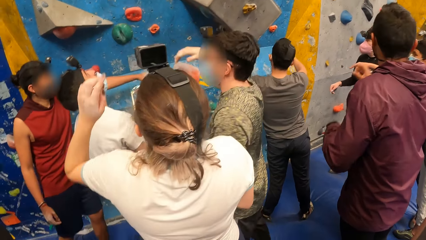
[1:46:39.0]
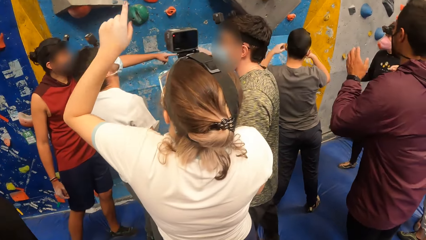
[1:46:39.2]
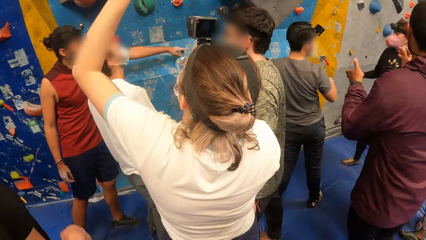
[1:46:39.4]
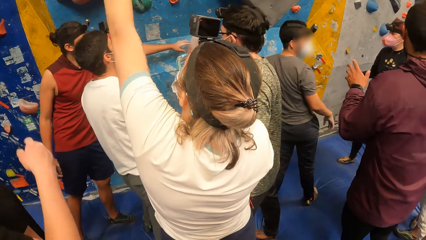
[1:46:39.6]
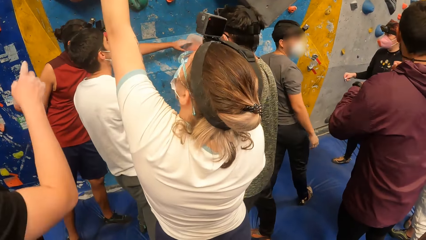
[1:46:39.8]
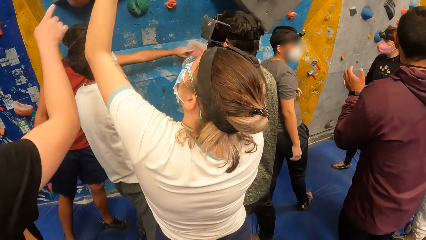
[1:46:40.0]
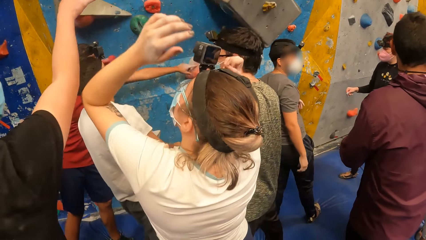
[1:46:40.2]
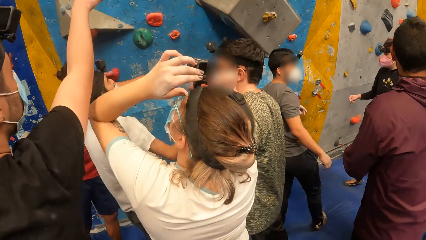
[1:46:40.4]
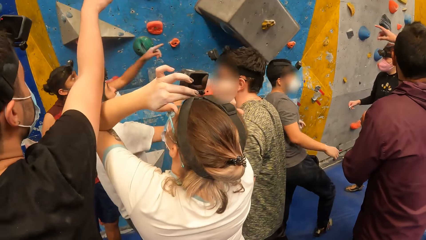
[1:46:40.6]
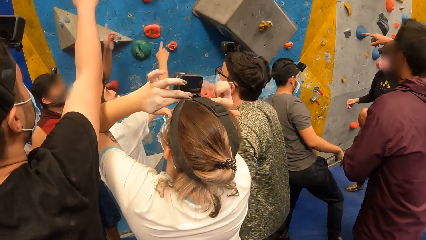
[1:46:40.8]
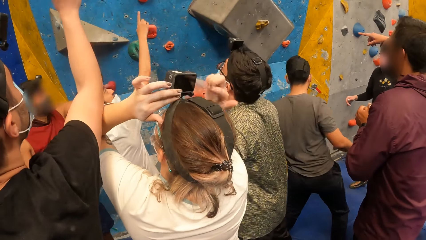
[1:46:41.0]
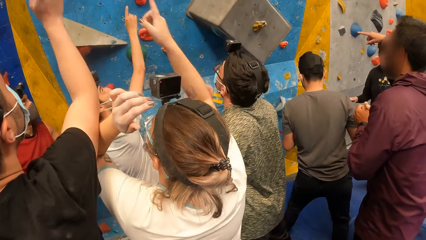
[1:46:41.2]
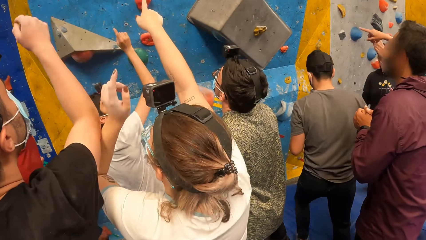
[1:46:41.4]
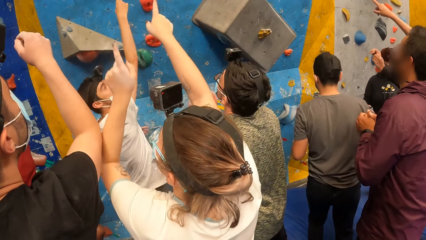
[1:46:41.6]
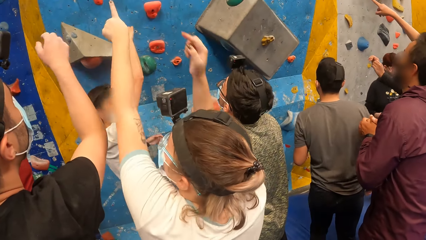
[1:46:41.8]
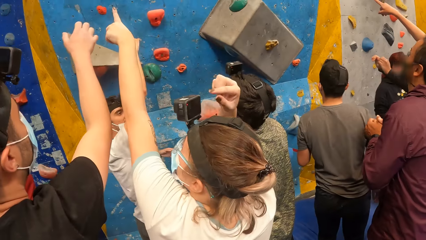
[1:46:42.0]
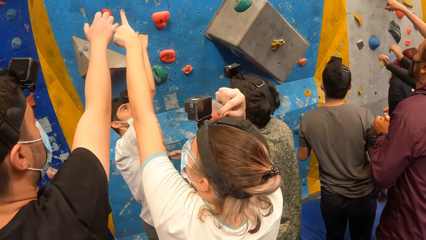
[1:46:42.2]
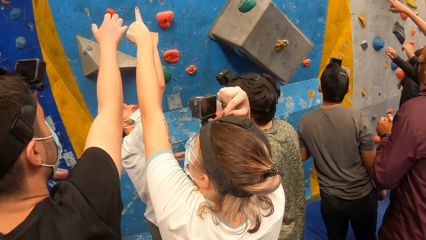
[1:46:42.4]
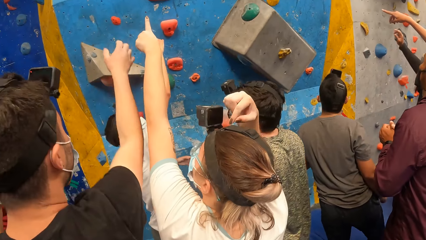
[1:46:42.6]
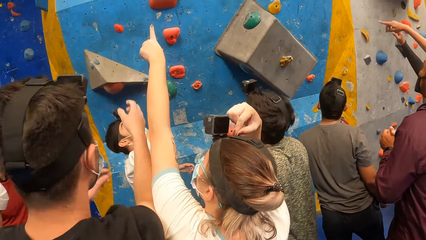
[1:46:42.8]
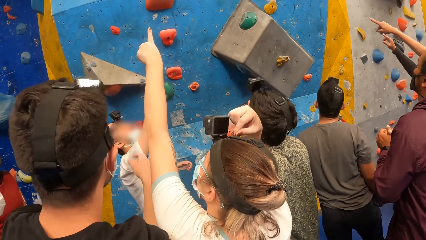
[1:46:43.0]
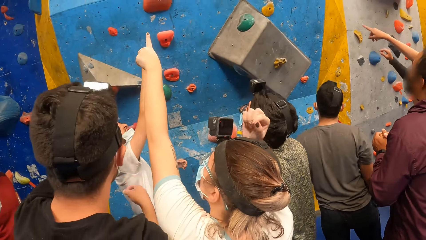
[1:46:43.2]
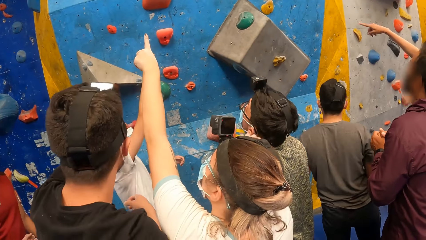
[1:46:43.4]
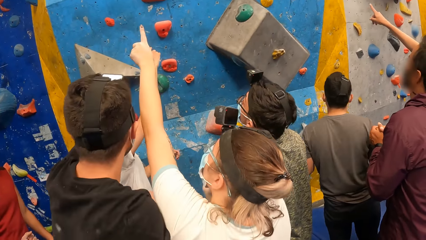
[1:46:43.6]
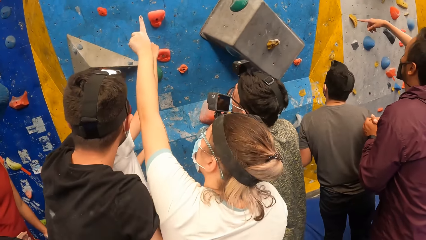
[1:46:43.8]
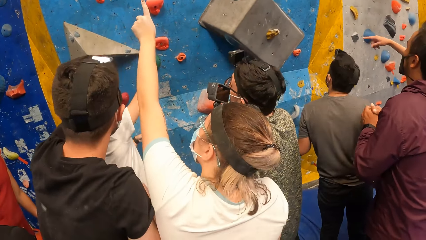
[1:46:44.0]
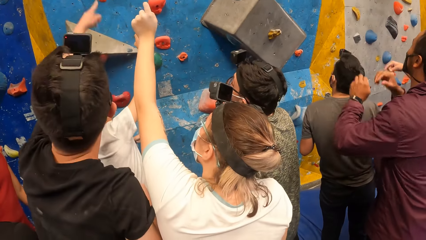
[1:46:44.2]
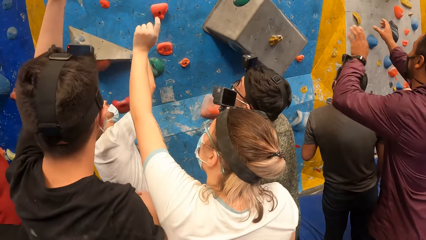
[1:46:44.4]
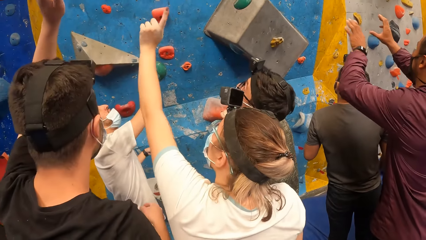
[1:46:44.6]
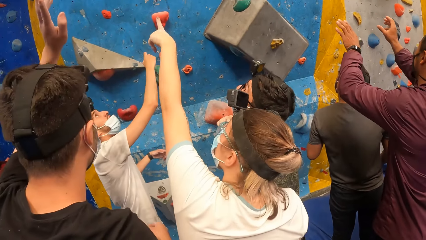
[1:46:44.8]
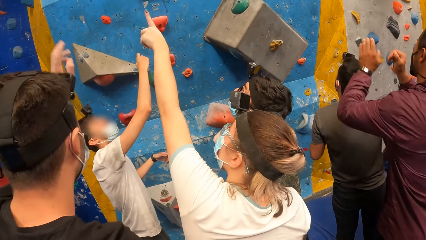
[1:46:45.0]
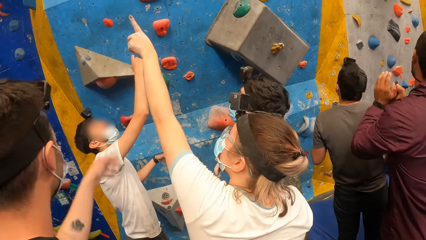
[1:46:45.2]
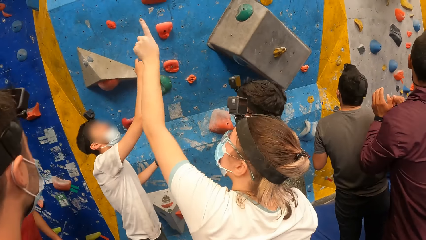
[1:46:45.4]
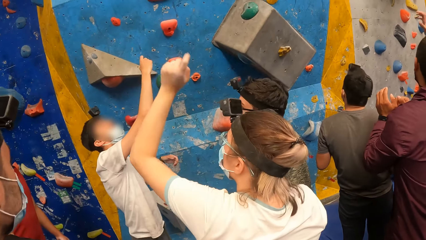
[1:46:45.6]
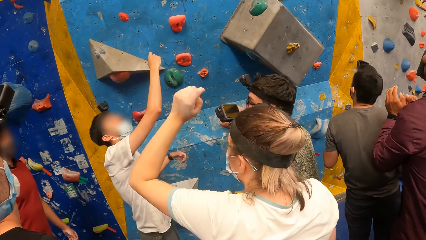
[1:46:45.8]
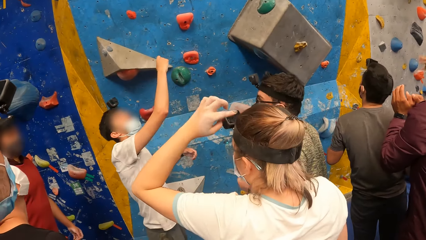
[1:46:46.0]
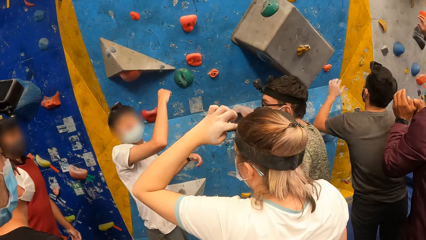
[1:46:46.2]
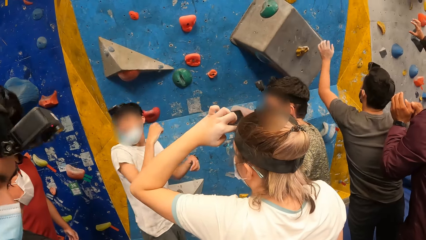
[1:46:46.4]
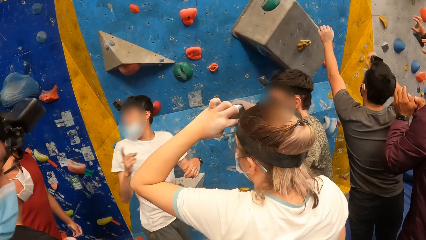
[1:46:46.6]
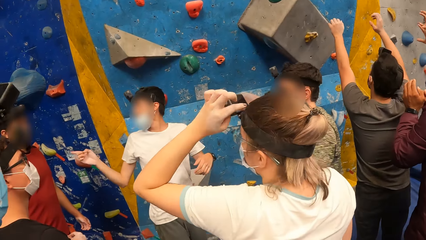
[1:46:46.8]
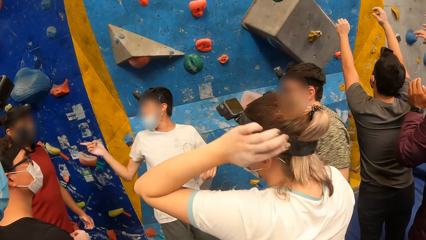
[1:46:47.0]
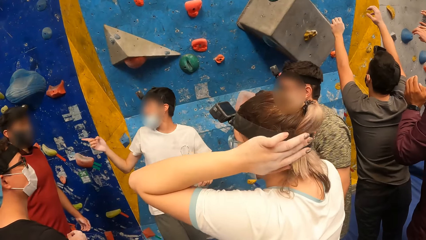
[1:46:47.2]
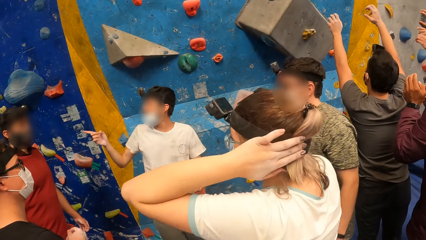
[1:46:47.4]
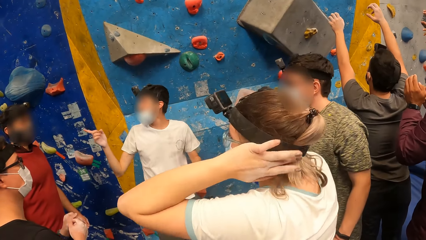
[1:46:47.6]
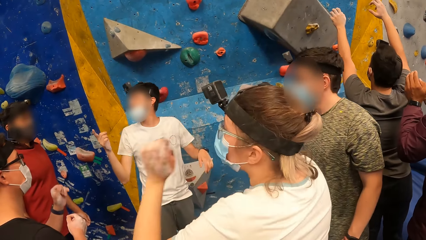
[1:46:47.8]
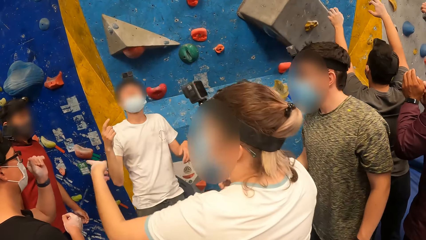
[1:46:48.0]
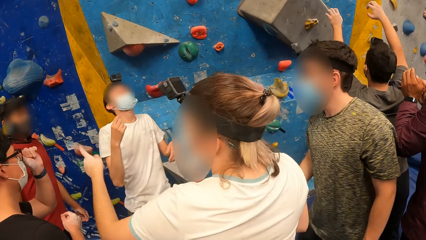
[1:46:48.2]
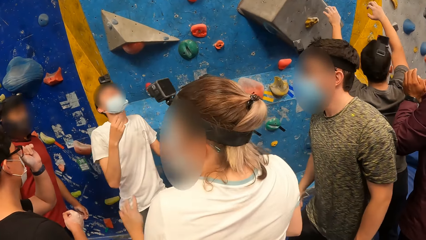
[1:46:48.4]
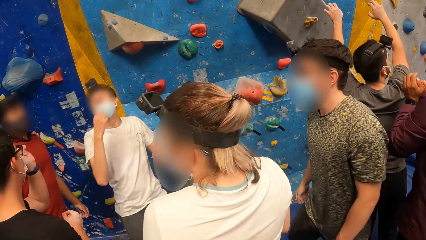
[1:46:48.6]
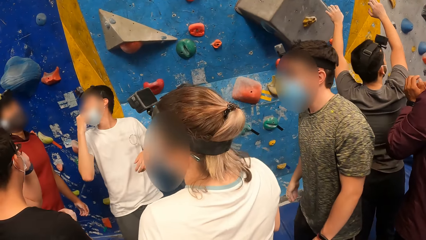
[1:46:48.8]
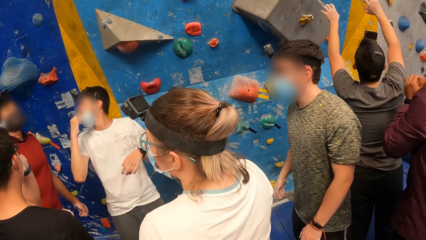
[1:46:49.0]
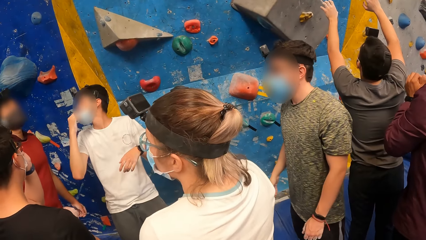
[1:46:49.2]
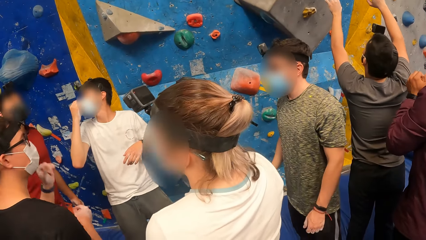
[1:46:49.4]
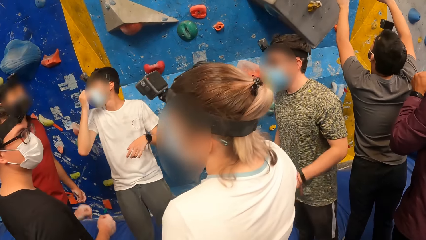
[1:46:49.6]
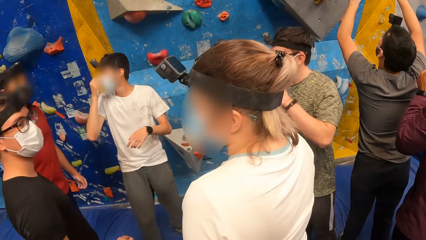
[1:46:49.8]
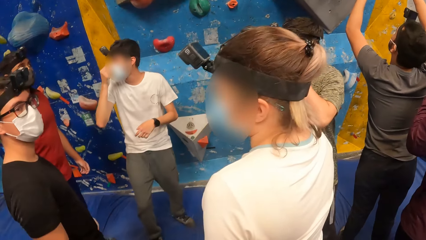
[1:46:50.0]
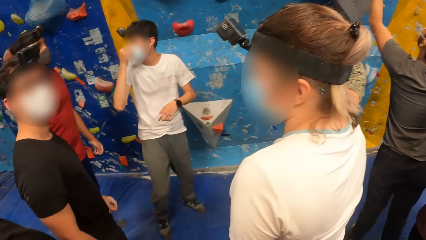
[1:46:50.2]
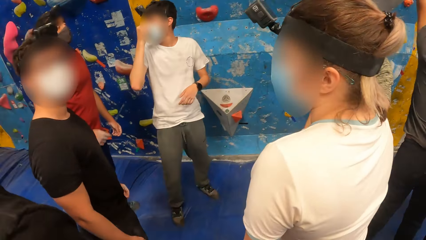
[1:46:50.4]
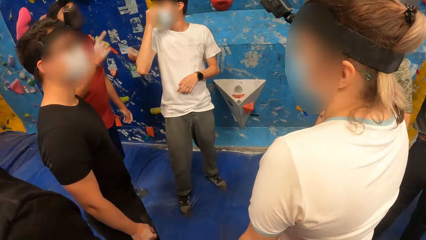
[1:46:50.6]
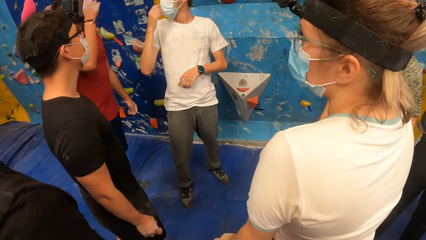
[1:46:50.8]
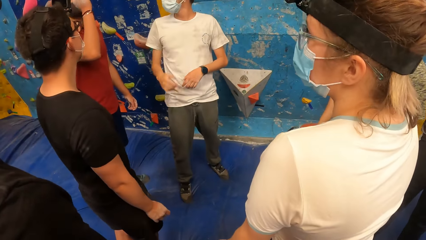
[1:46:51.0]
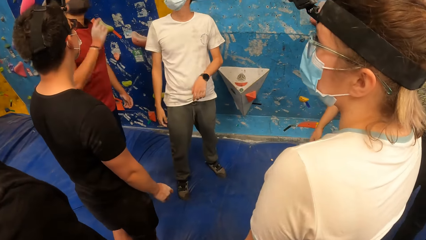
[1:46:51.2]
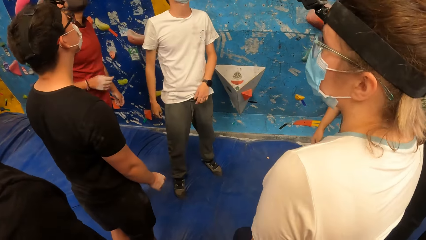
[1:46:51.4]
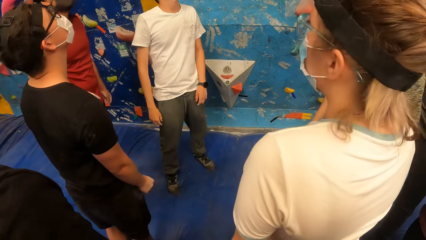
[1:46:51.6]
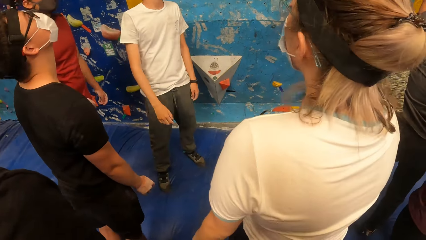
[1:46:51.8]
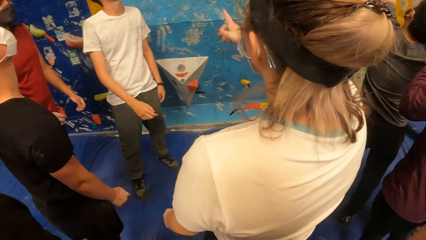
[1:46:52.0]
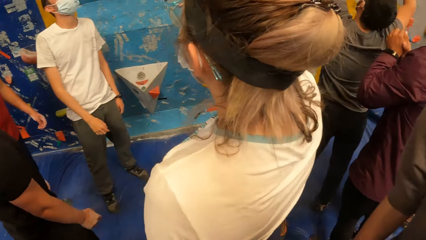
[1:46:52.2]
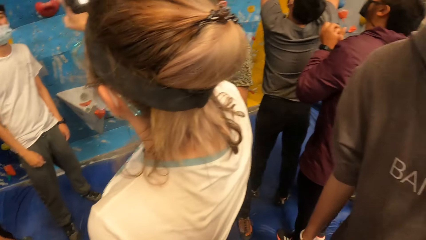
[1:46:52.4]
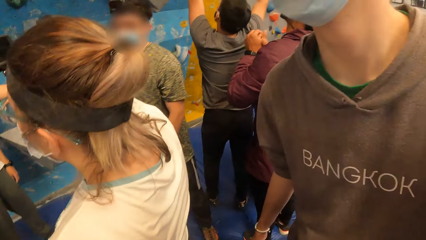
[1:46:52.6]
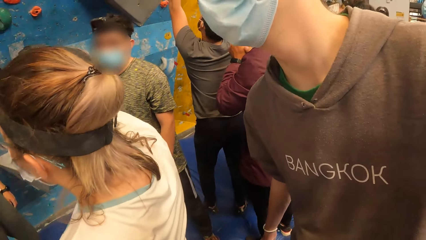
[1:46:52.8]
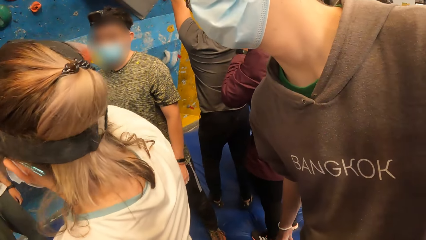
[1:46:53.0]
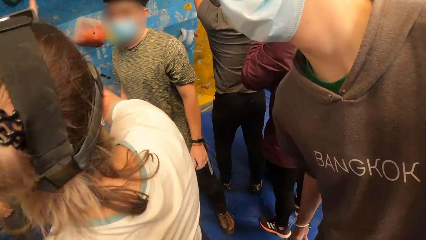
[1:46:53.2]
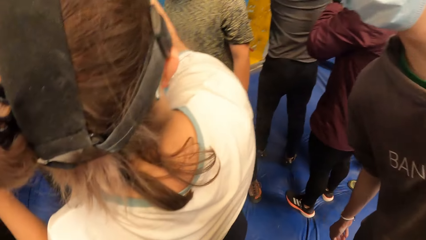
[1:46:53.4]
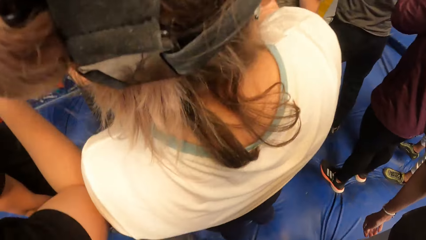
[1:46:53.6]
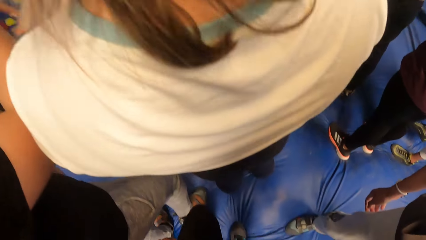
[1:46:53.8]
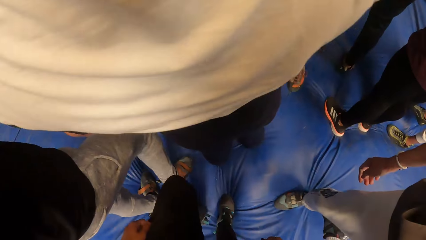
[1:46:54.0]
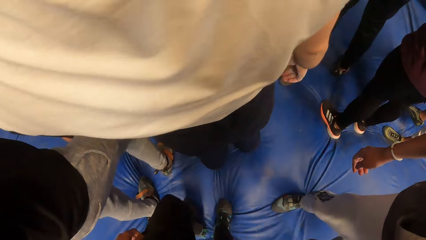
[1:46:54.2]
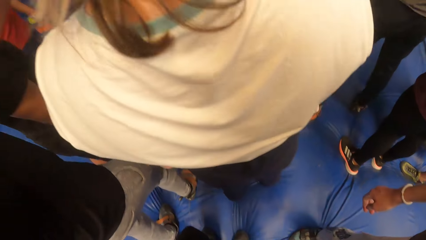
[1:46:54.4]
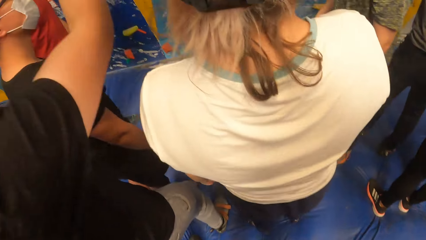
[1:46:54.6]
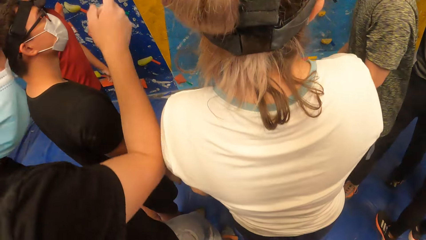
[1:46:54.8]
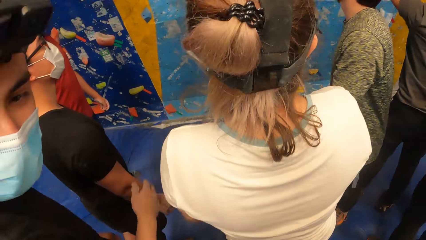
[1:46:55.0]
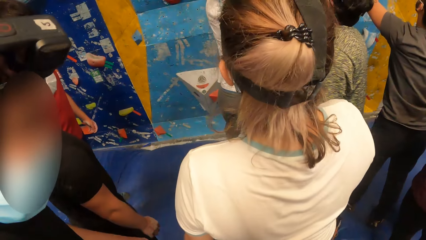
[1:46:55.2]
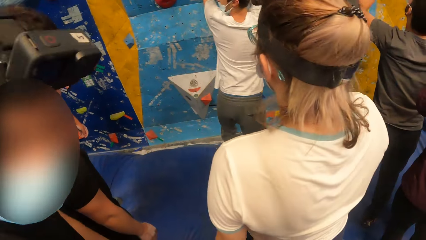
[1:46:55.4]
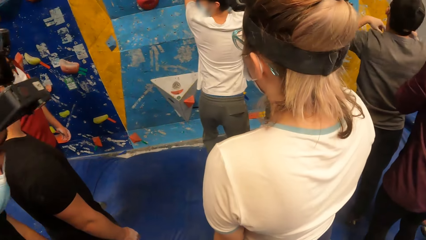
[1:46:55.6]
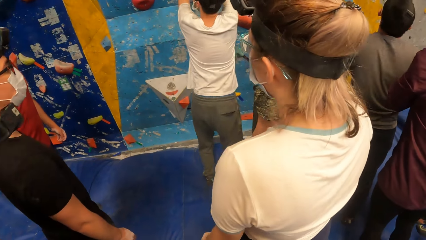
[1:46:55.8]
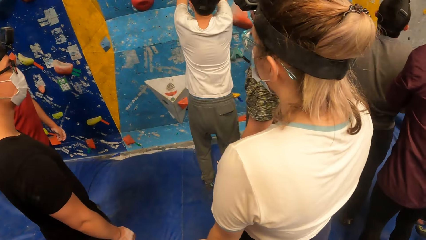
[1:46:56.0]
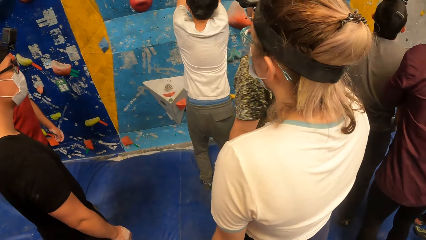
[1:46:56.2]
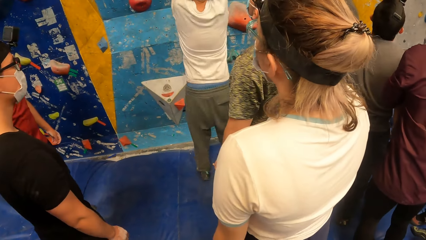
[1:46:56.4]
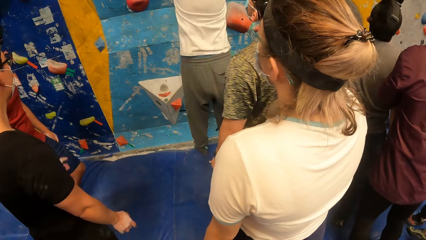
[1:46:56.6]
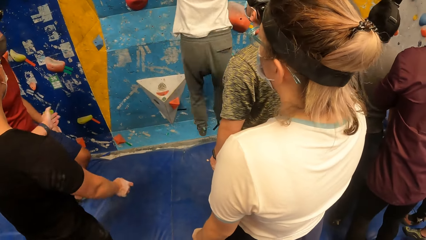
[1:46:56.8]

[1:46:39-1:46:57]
A man interacts with the group of people. Another man moves the hand. The camera wearer looks around. A third man jumps.
